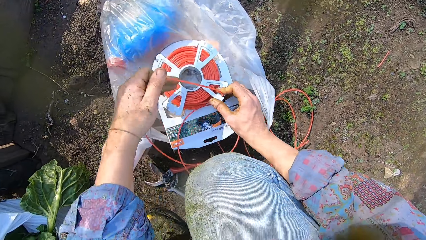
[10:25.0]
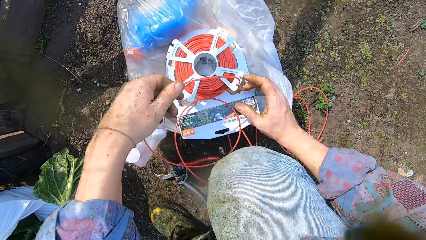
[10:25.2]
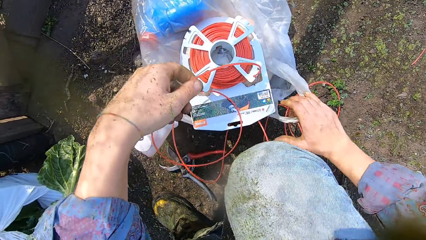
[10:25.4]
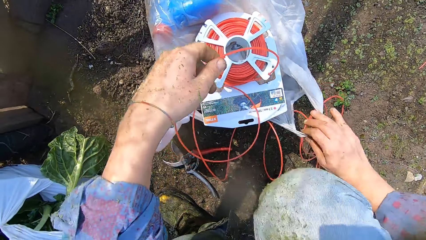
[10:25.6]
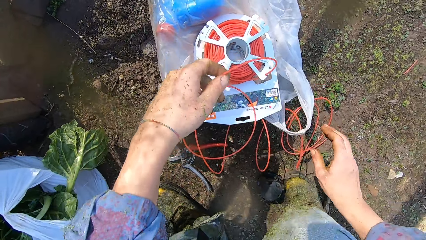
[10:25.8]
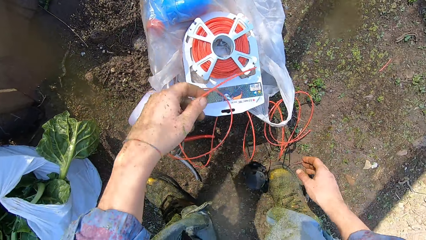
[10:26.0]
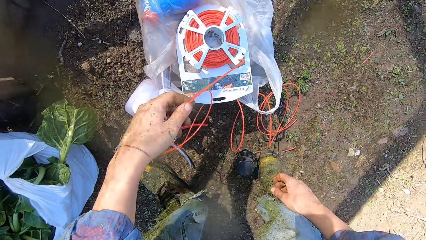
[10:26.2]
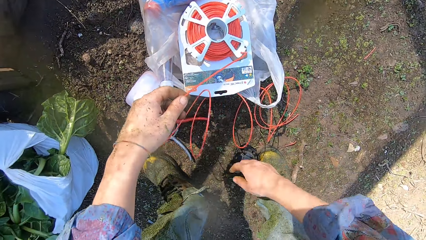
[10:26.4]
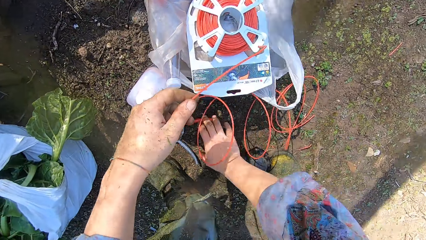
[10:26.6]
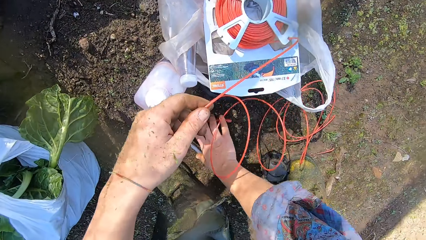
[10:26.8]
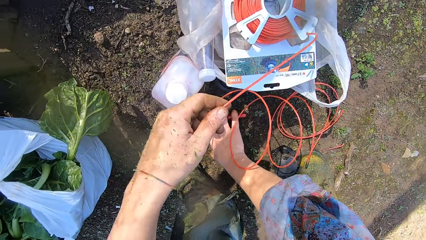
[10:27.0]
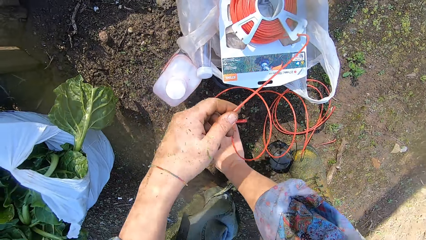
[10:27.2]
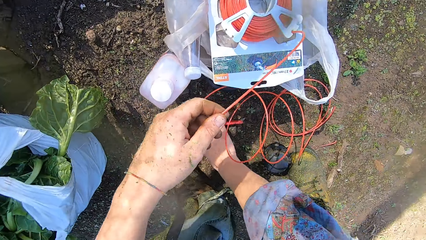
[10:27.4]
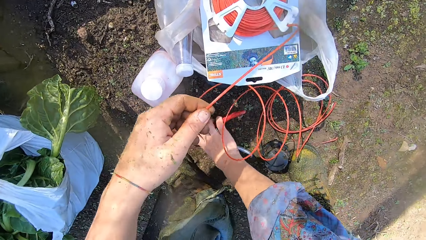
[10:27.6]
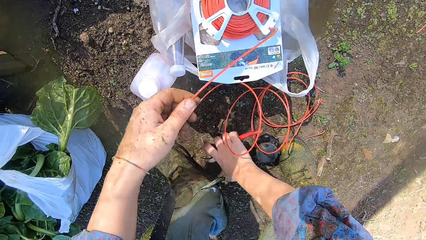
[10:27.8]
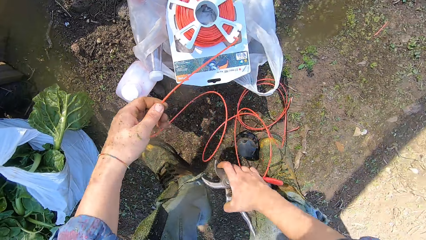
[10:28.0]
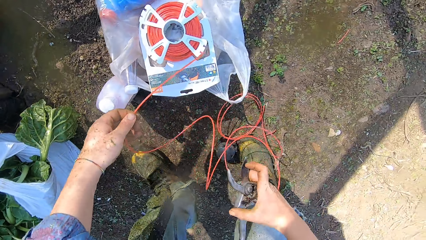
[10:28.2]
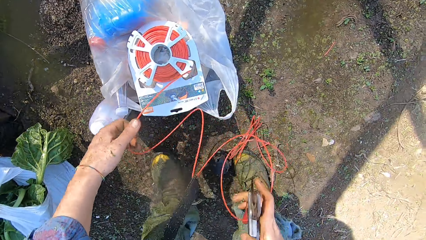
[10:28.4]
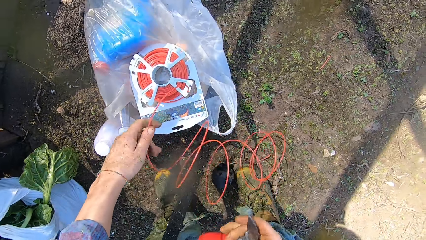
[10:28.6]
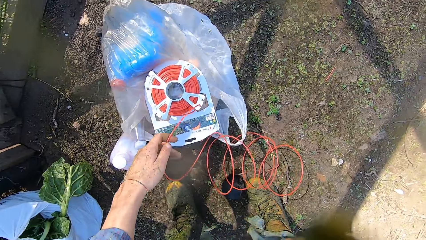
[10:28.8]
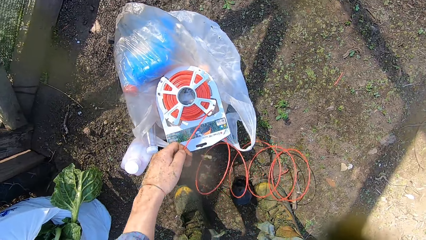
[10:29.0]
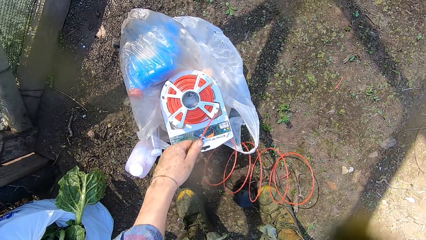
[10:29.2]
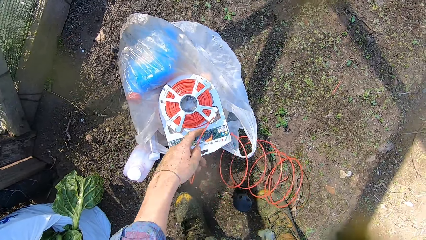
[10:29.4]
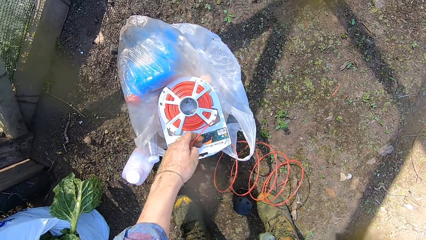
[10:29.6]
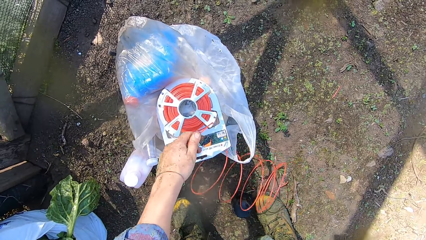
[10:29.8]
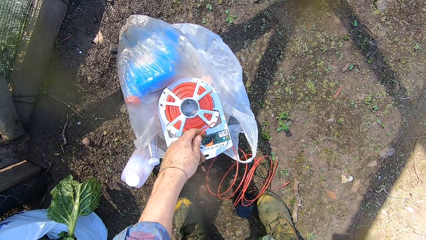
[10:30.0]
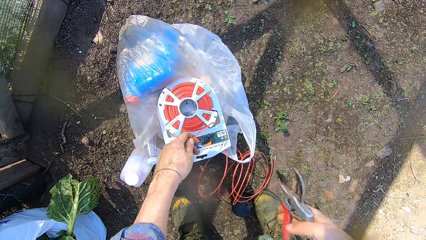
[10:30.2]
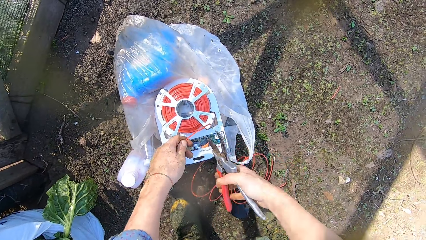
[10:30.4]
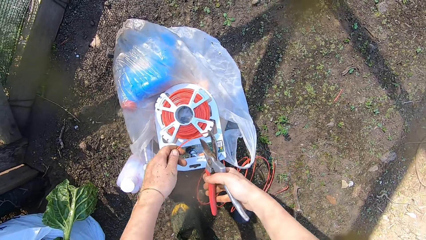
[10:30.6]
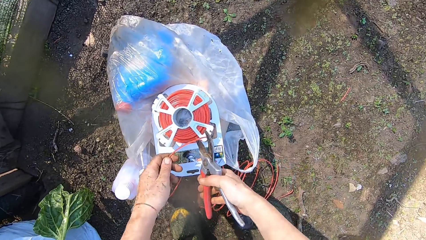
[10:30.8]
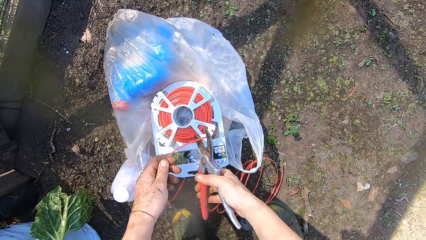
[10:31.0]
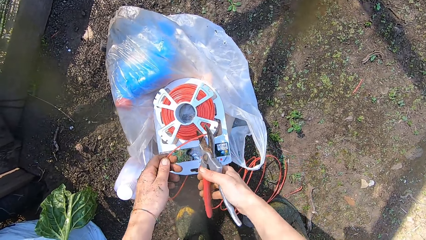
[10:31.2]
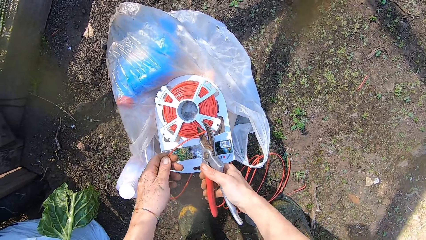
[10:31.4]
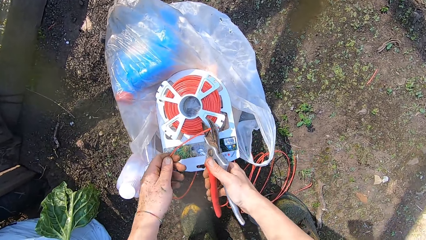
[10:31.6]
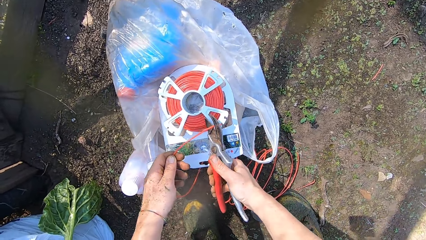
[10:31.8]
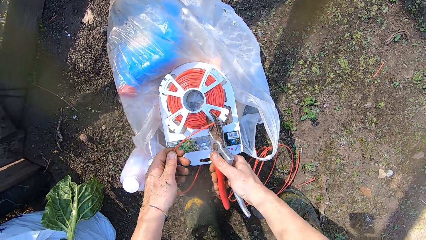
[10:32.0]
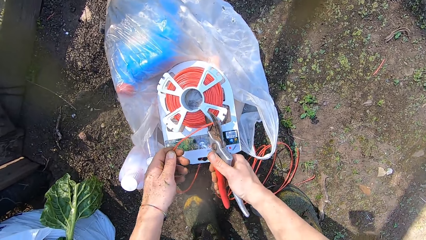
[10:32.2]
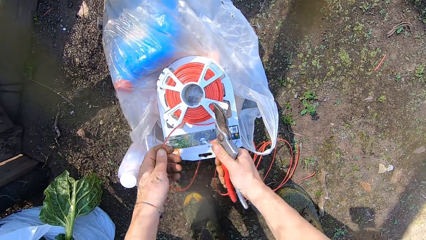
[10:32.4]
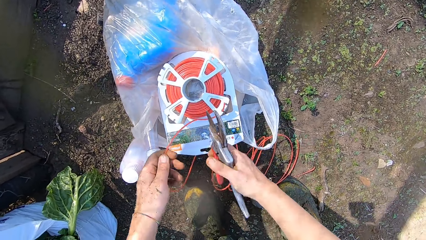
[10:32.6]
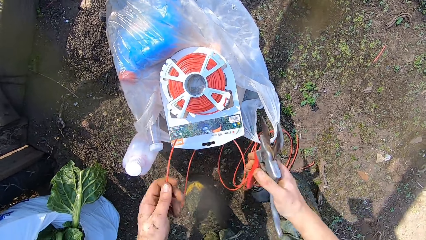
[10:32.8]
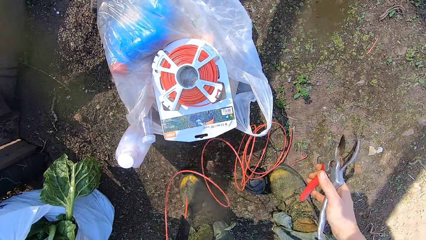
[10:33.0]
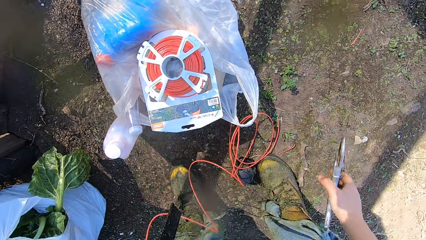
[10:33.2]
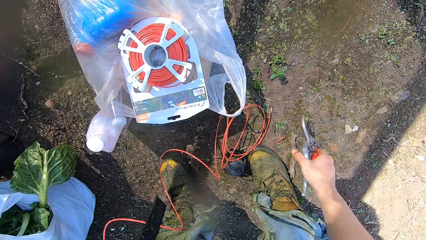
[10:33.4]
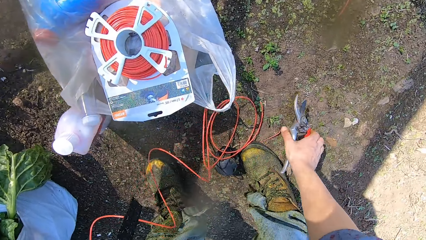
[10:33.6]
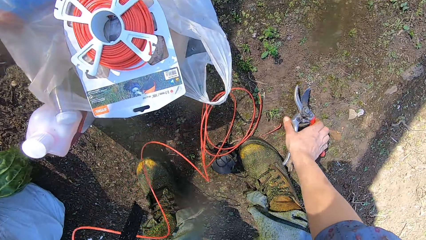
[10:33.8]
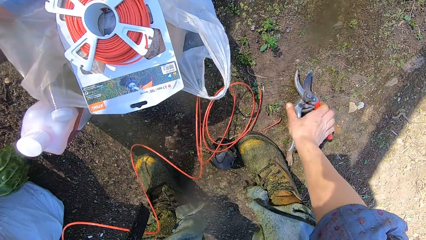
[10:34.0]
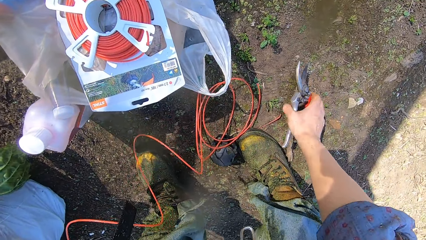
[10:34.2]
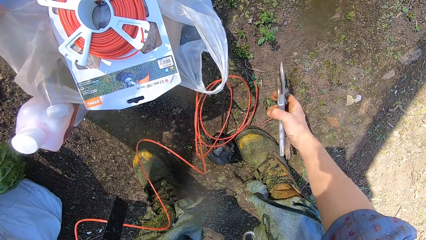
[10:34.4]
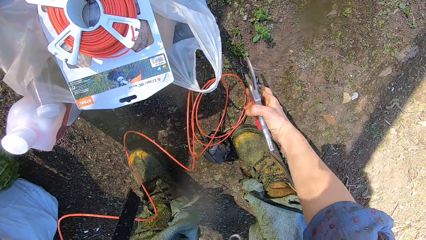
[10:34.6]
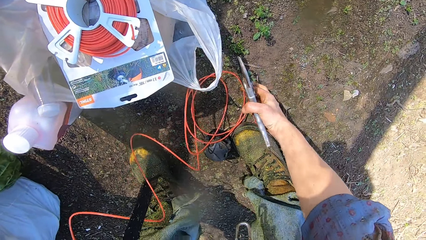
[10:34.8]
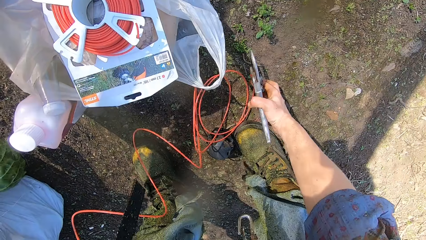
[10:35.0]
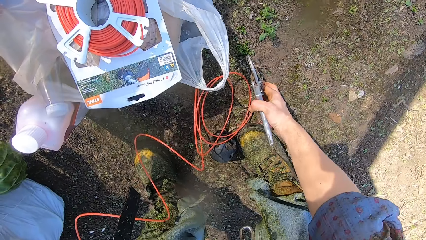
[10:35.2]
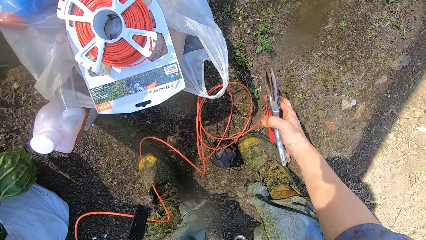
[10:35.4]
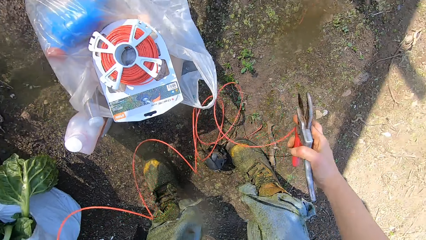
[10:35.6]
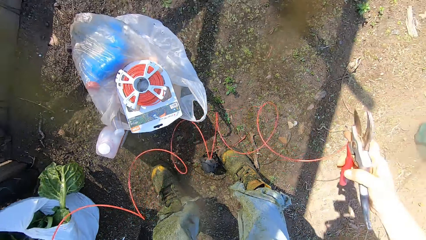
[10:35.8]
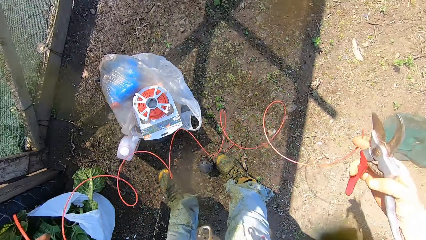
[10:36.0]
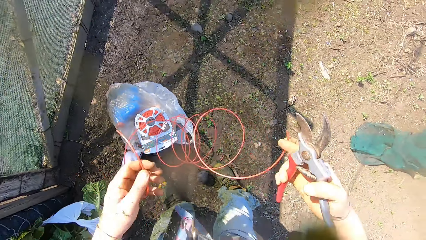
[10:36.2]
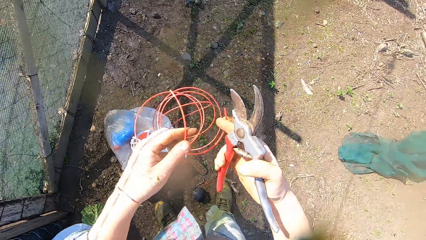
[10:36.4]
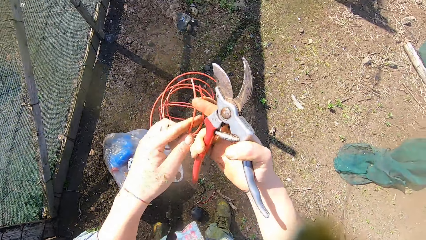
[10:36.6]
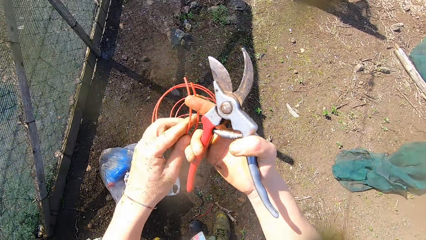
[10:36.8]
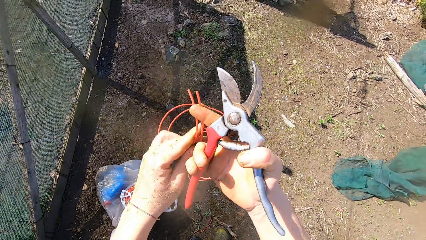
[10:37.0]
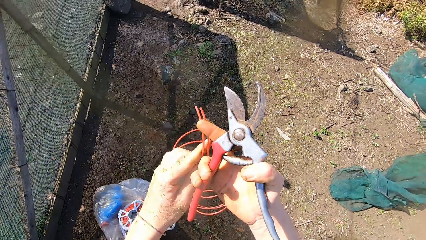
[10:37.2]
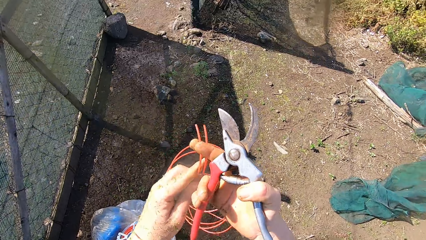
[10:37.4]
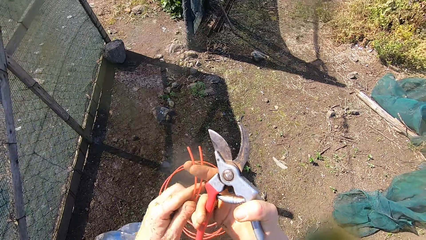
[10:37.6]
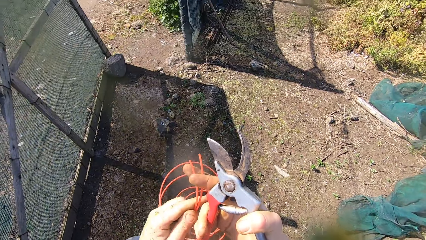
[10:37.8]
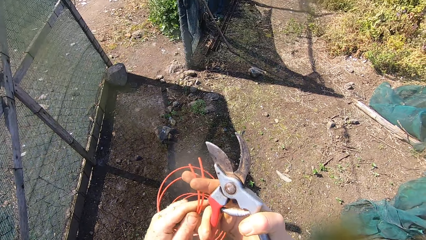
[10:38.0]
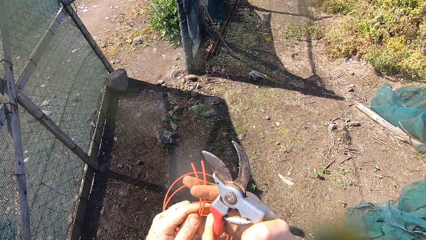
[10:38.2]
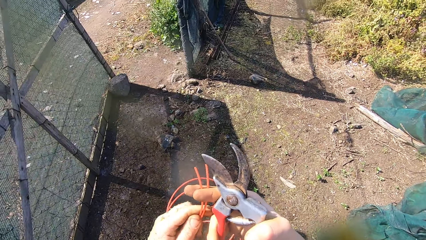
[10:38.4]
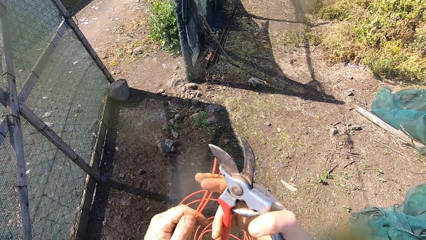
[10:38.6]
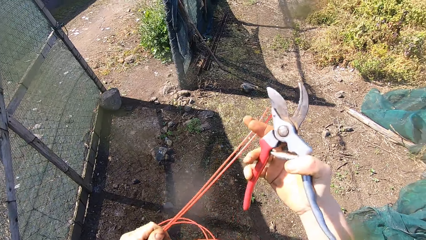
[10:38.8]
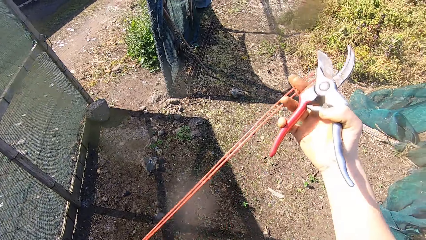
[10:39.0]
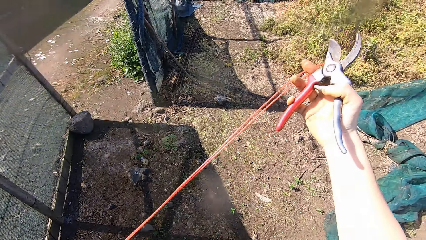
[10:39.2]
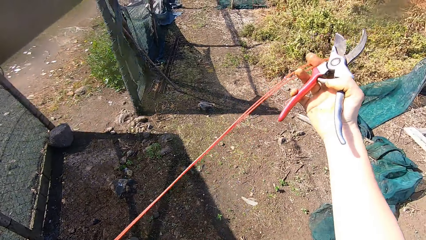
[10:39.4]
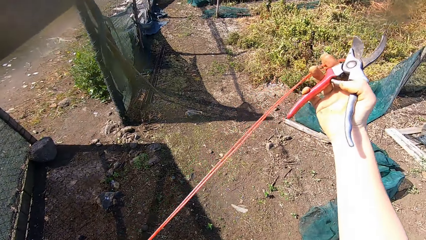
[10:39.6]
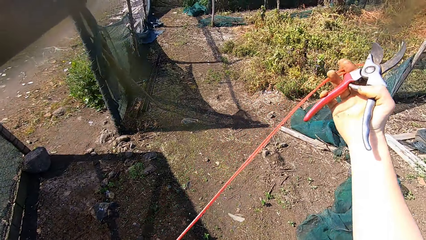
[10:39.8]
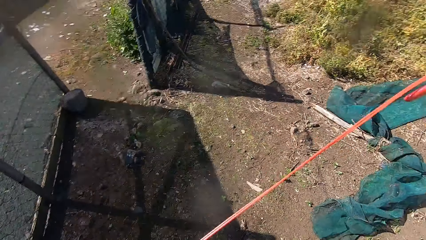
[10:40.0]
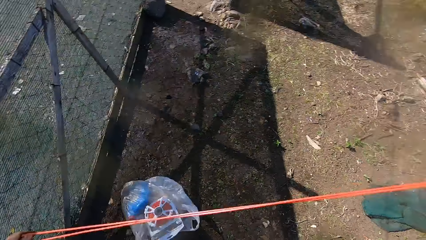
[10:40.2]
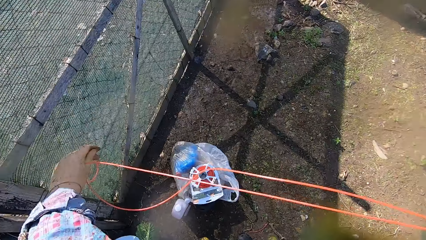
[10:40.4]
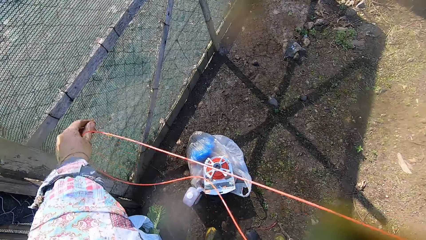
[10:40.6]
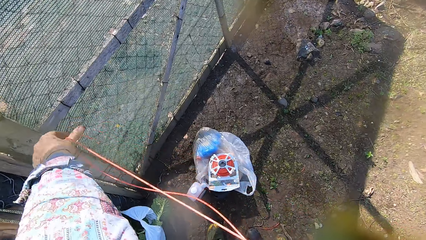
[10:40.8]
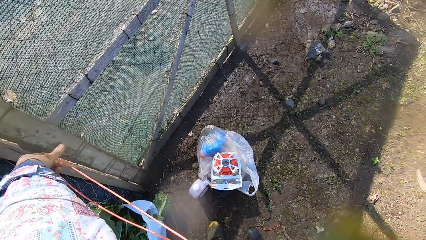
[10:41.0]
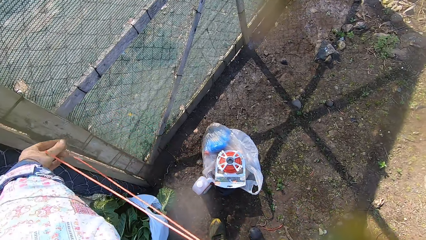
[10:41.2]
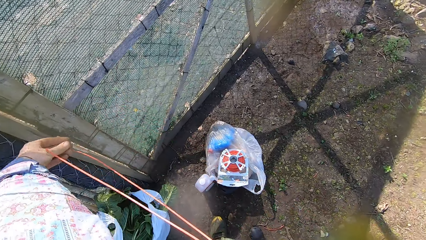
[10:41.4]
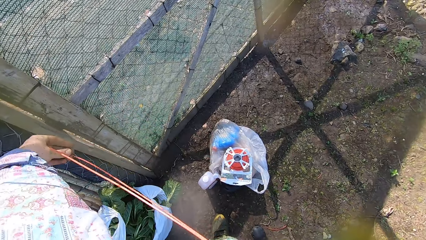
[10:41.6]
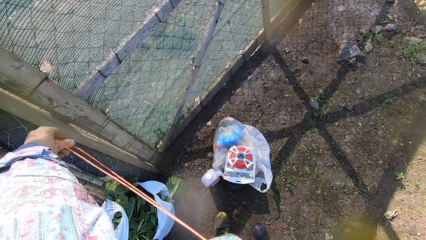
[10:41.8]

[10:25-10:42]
The camera wearer removes his right hand from the wire line pack. He picks the scissors from the ground with his right hand. He cuts the wire line with the scissors in his right hand. He picks the wire line from the ground with his right hand. He holds the cable on both ends. He lifts up the wire line with both hands. He stretches the wire with both hands.
